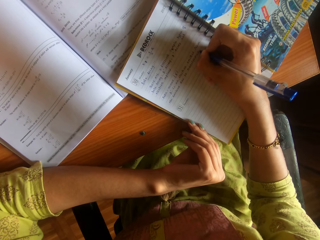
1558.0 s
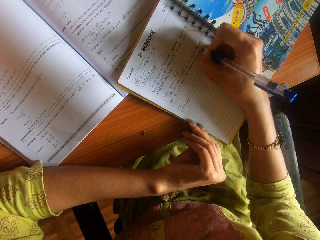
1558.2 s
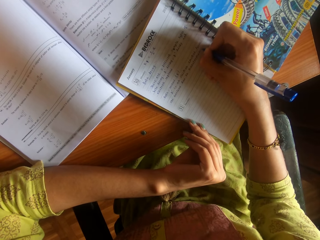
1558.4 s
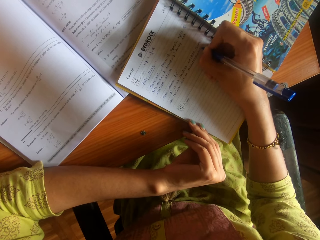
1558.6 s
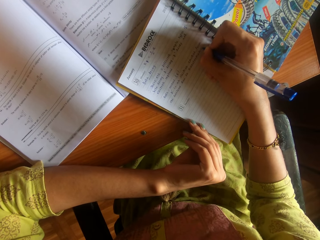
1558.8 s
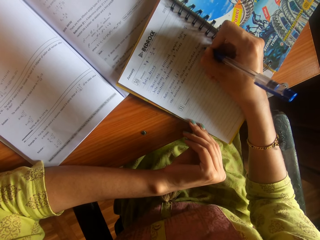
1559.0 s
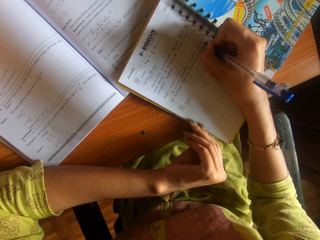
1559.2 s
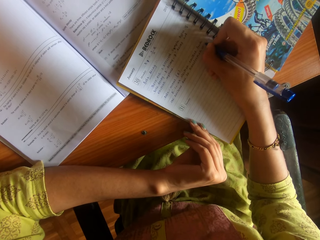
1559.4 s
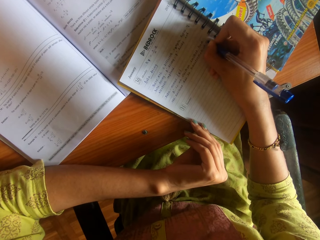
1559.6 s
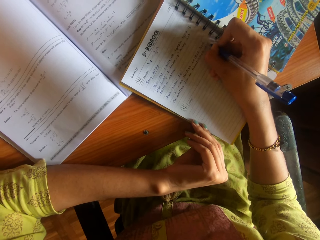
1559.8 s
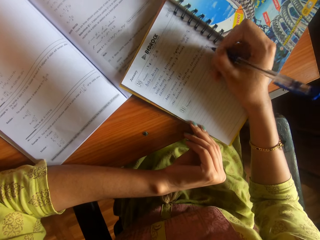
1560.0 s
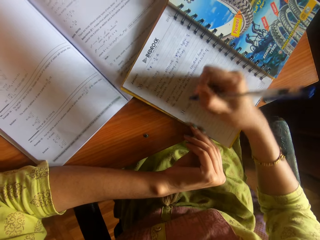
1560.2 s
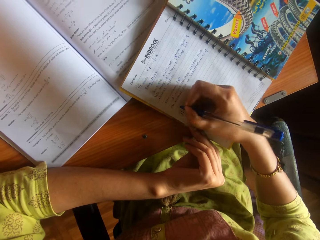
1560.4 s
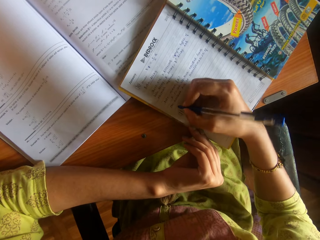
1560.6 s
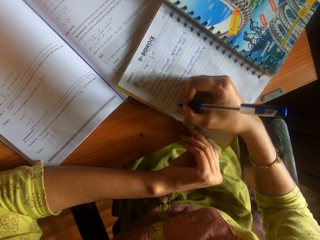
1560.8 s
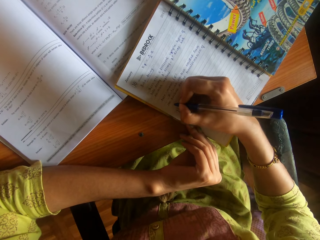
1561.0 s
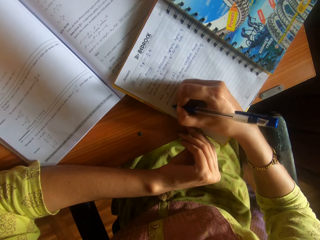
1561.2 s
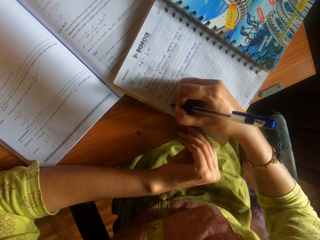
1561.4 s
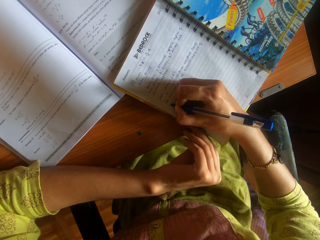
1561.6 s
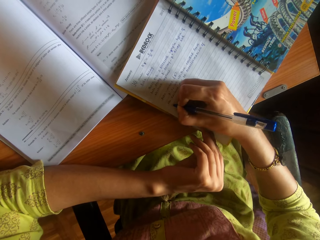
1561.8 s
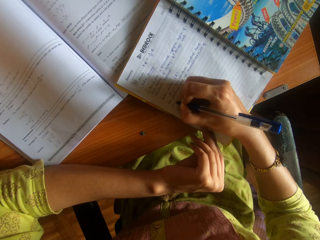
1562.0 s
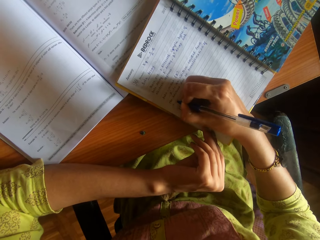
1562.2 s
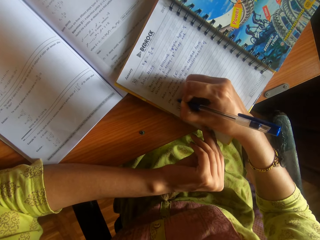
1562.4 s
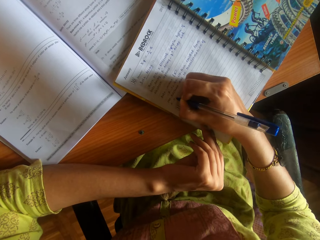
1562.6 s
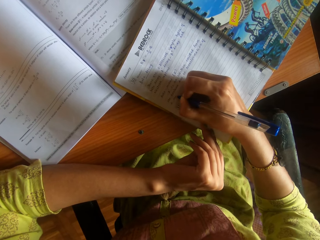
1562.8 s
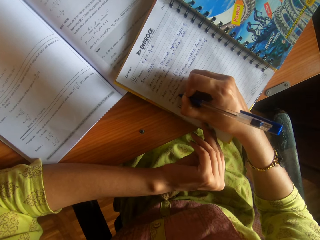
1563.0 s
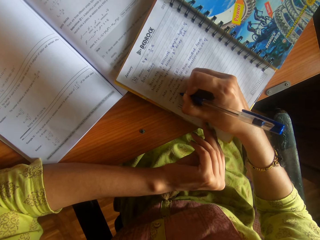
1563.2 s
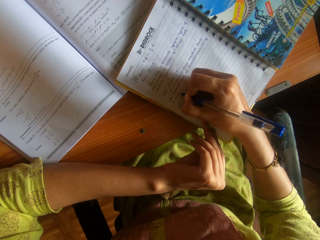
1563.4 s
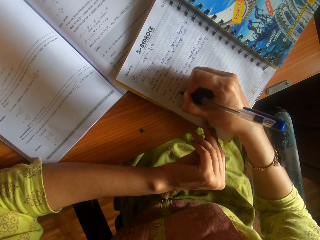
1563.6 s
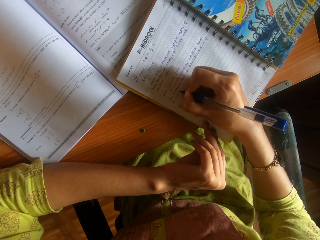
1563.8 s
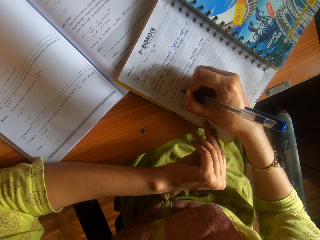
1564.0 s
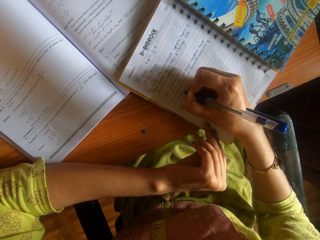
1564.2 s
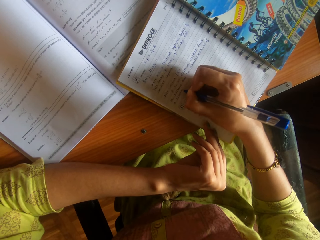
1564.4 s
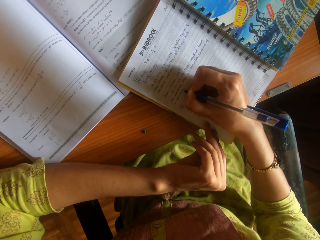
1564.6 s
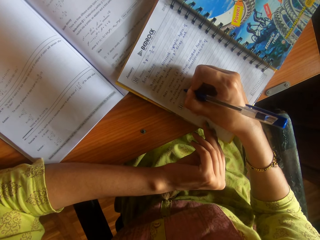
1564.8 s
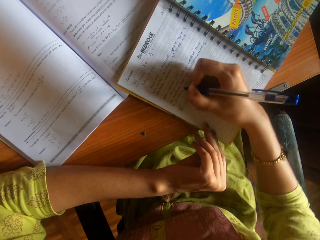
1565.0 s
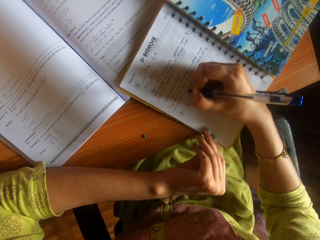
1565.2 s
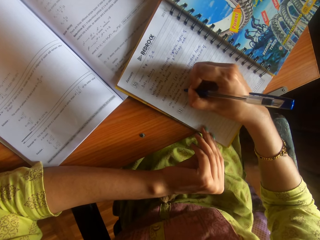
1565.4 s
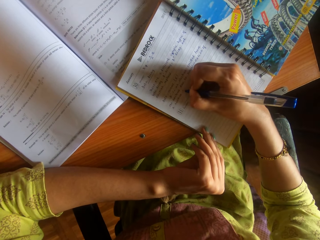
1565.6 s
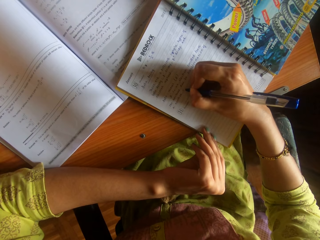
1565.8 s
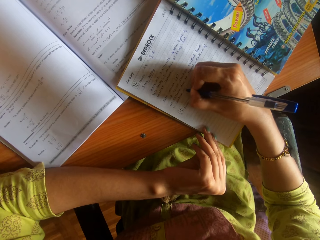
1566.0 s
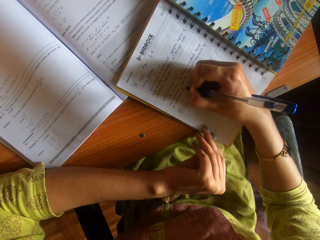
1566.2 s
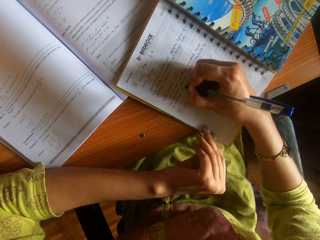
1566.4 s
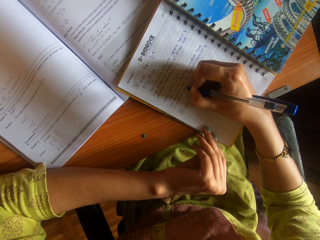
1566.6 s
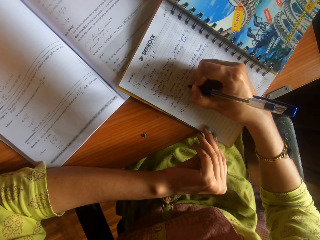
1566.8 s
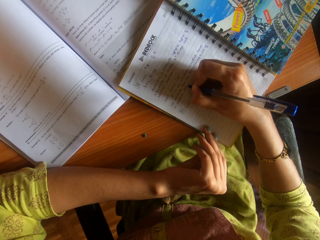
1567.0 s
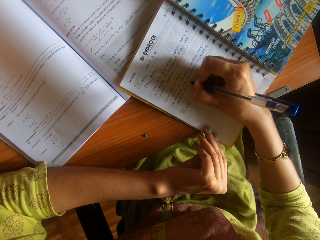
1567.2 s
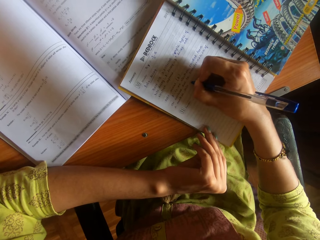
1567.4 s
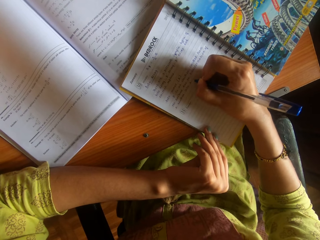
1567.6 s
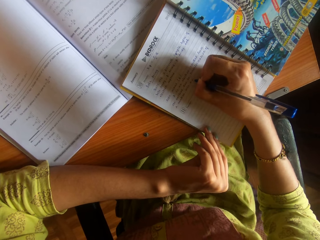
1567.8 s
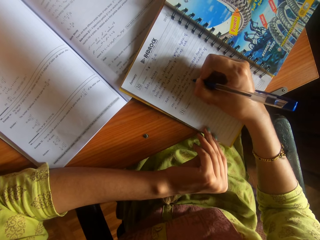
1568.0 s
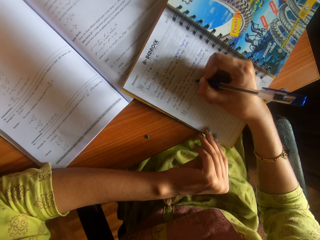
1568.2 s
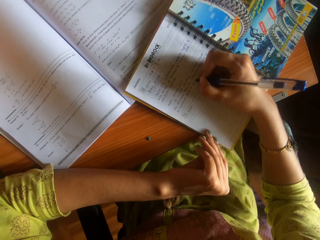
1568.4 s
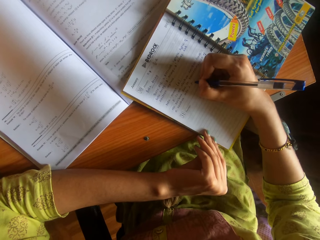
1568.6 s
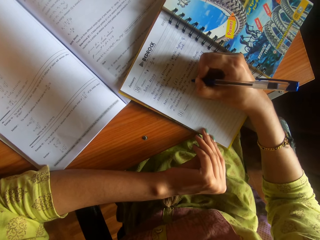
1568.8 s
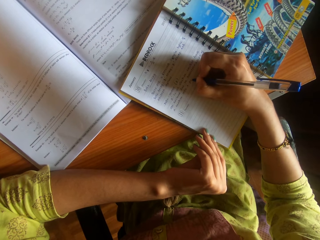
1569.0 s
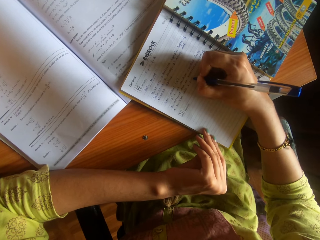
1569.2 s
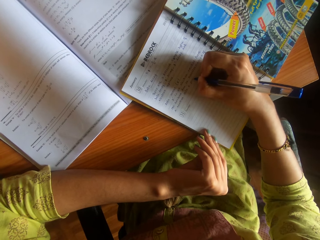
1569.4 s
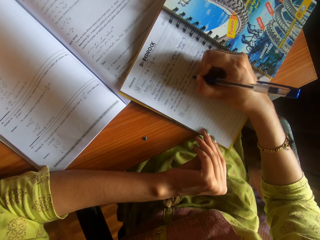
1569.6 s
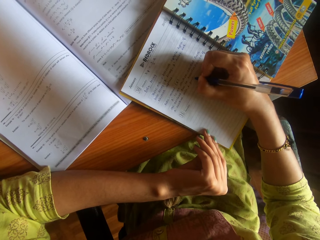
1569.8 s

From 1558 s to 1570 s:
The camera wearer writes on another line. They write.

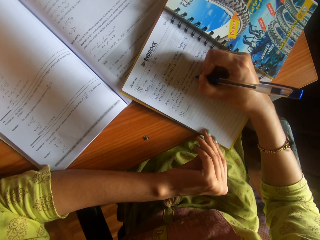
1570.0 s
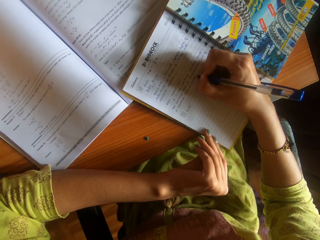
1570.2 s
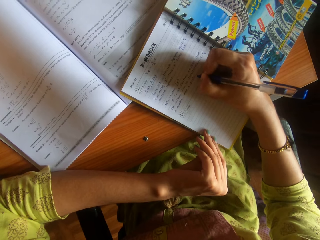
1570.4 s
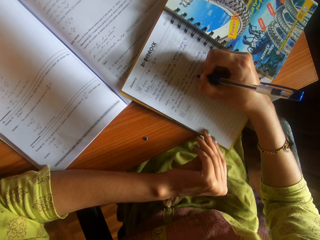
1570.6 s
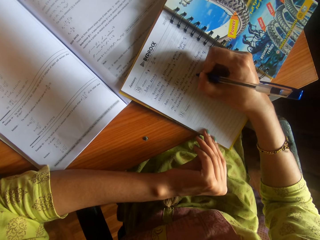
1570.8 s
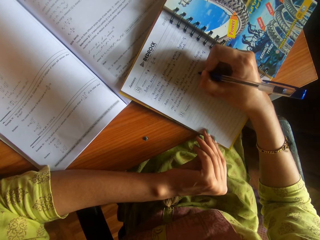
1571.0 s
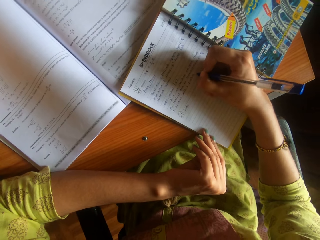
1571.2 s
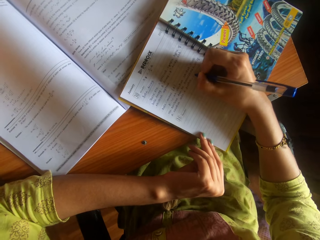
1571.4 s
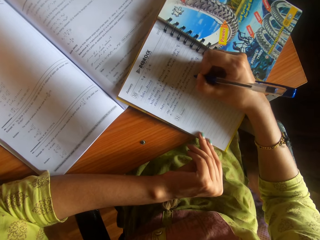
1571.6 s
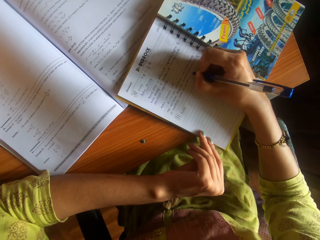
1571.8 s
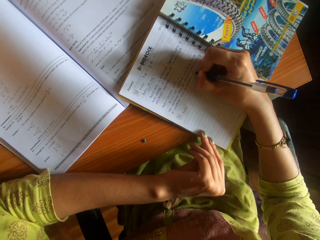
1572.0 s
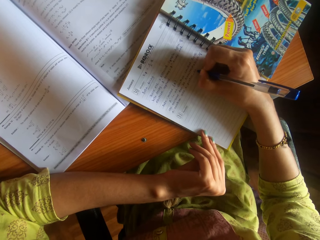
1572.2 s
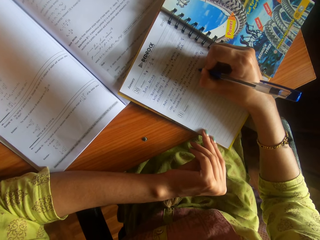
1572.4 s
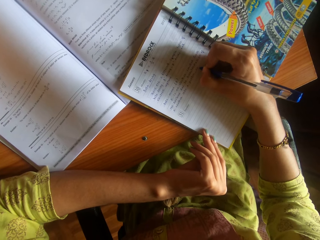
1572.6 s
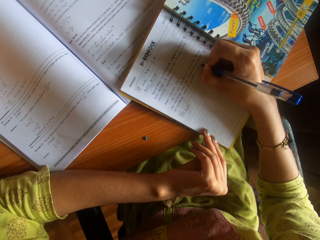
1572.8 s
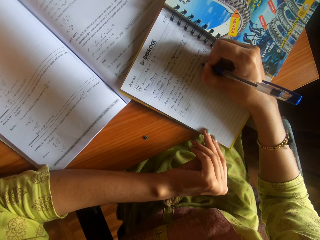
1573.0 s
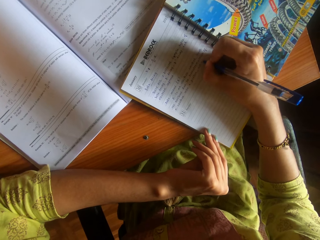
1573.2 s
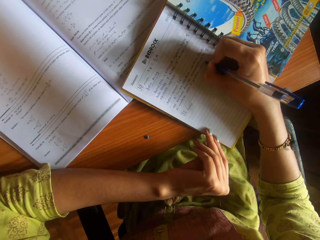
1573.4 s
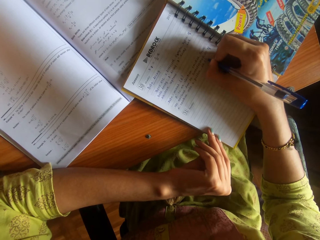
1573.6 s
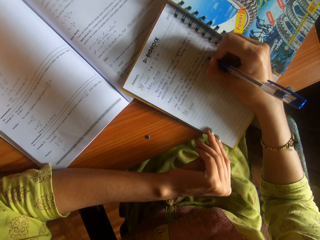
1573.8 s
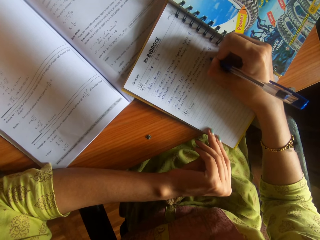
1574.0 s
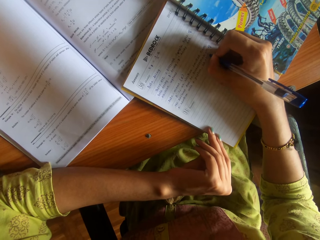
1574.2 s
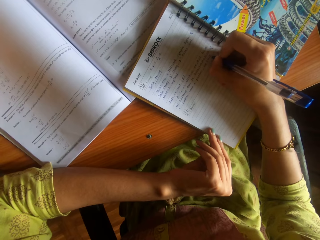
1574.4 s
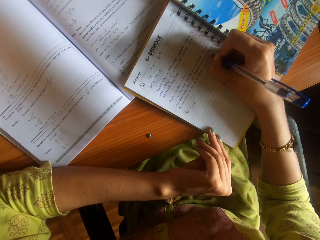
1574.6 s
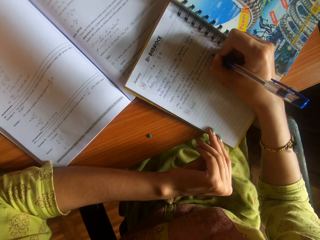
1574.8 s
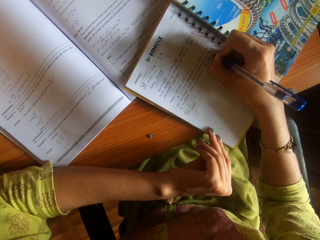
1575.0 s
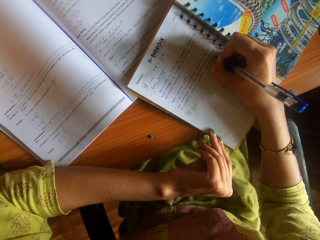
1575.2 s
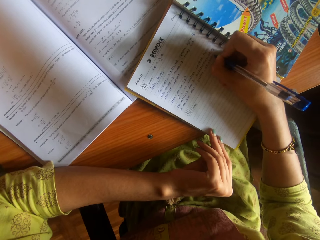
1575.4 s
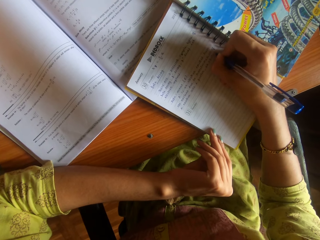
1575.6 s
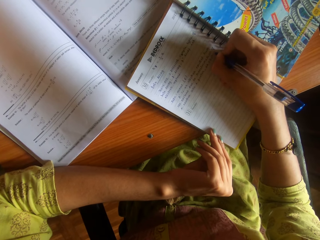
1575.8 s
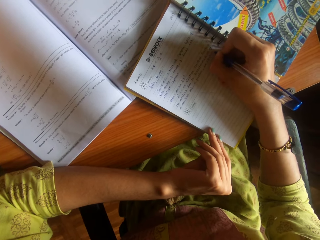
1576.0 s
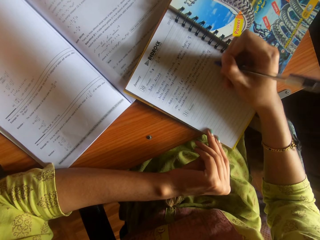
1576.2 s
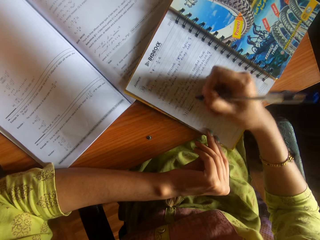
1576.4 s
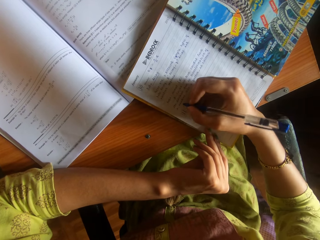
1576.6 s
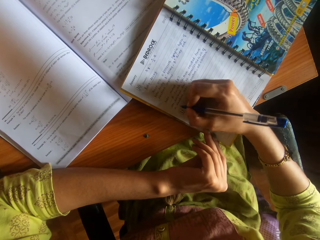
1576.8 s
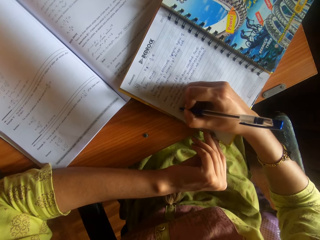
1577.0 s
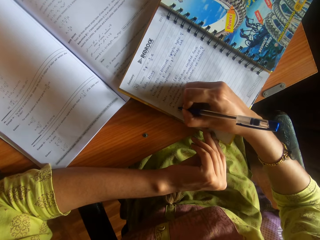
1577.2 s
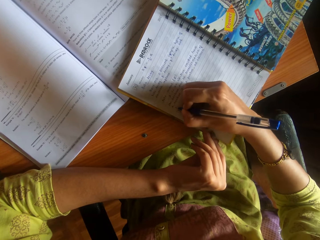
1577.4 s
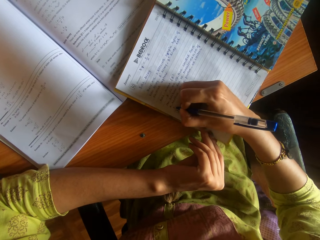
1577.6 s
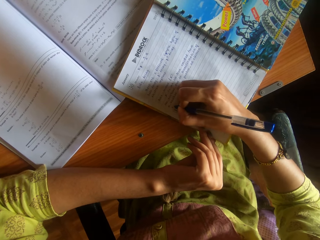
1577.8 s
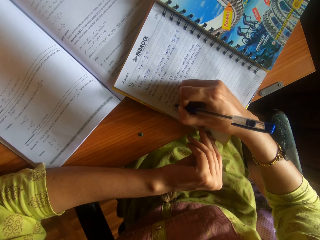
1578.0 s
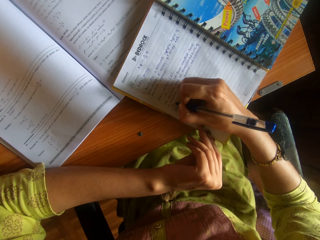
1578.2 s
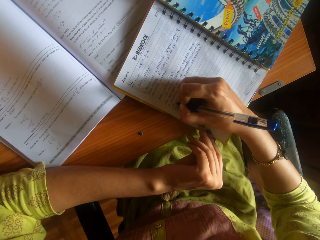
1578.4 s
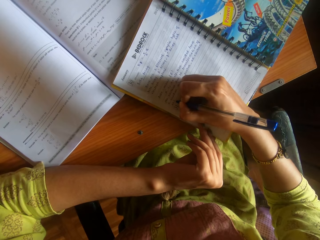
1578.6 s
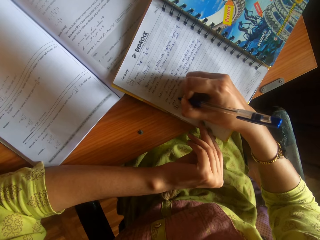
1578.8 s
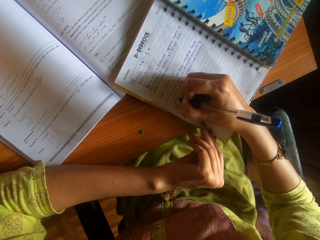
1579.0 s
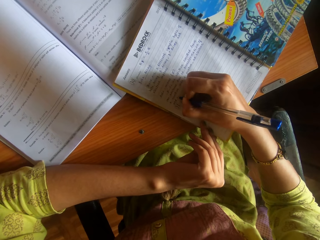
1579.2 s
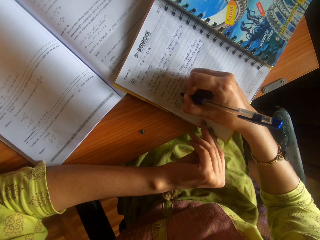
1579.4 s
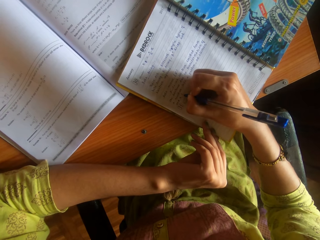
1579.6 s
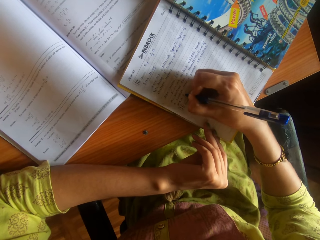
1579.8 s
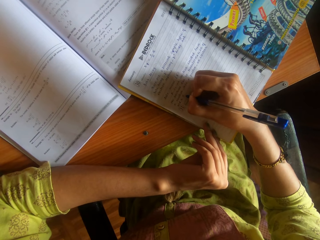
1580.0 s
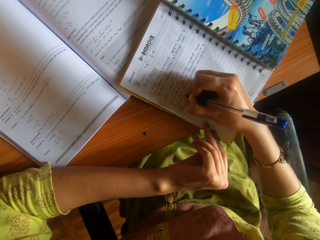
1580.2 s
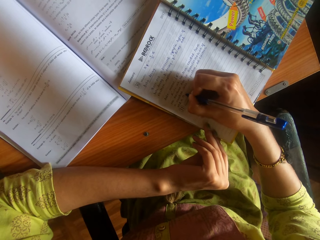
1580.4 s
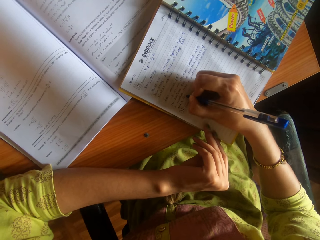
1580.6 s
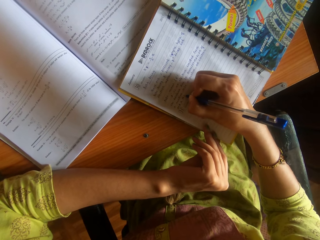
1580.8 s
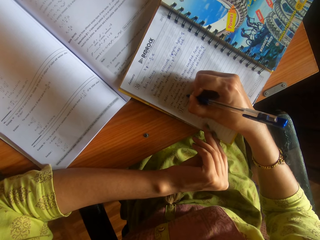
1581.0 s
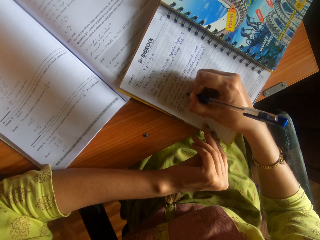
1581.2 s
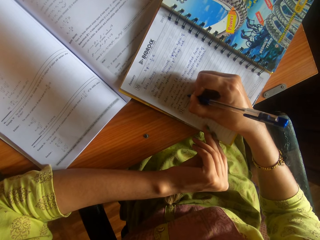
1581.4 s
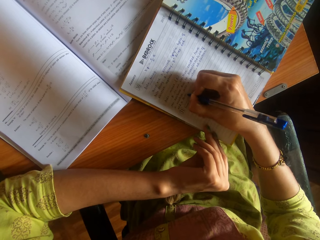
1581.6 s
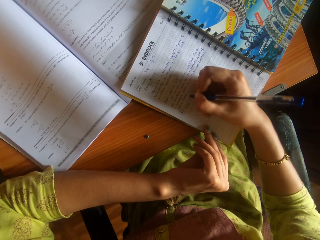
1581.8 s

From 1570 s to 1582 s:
The camera wearer writes on another line.
